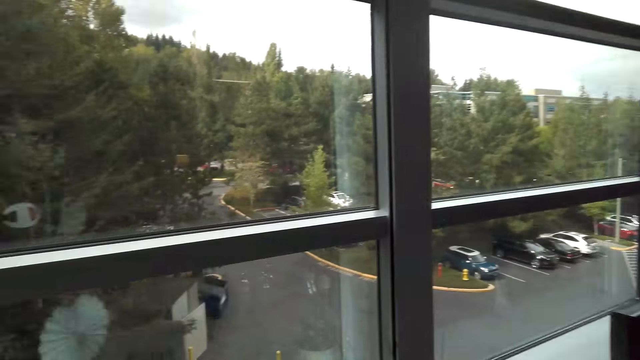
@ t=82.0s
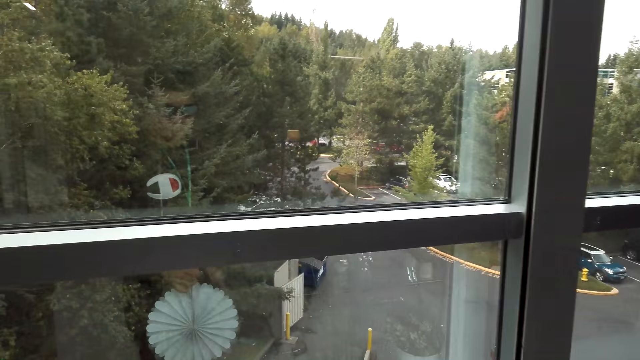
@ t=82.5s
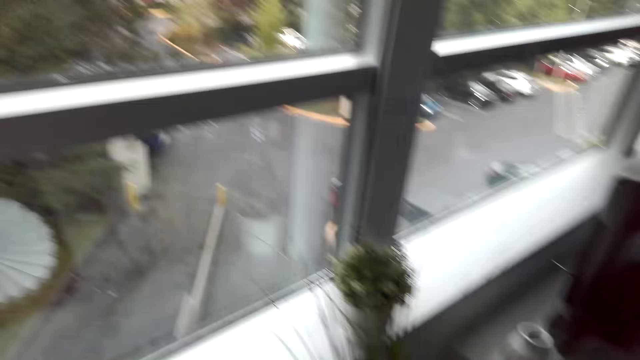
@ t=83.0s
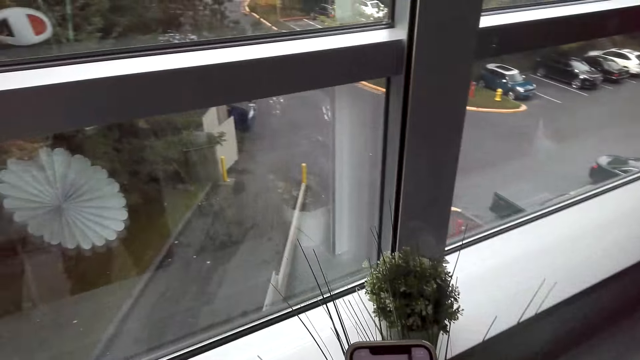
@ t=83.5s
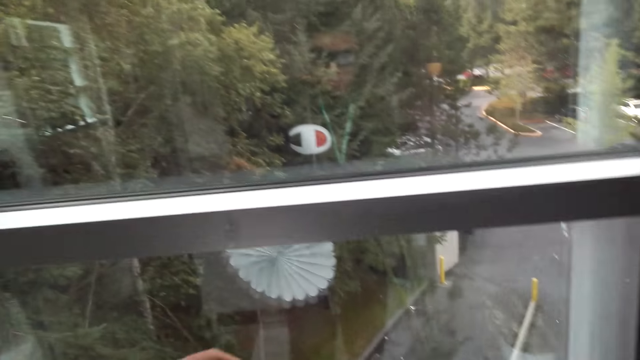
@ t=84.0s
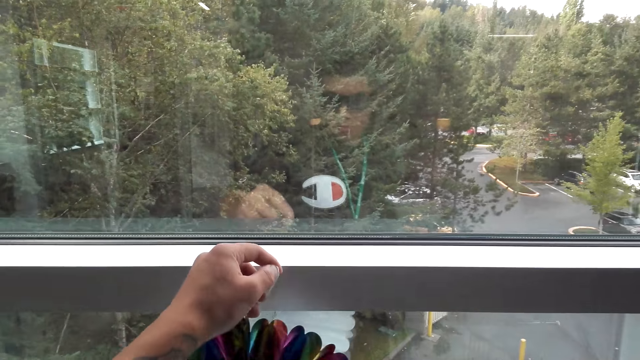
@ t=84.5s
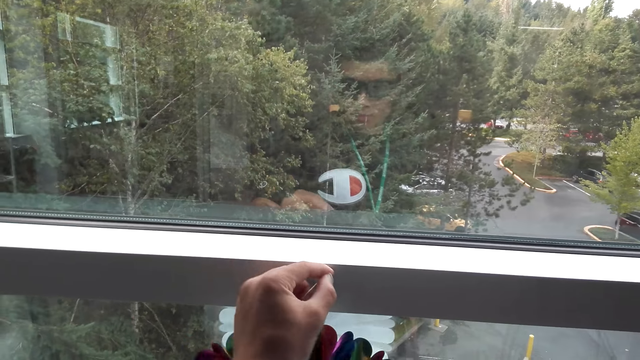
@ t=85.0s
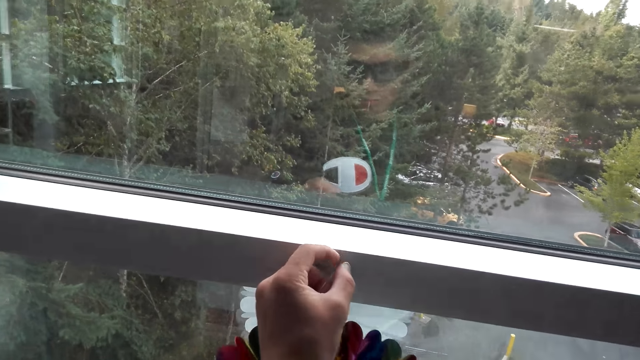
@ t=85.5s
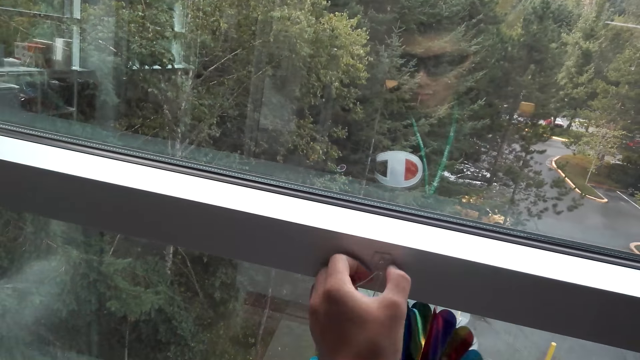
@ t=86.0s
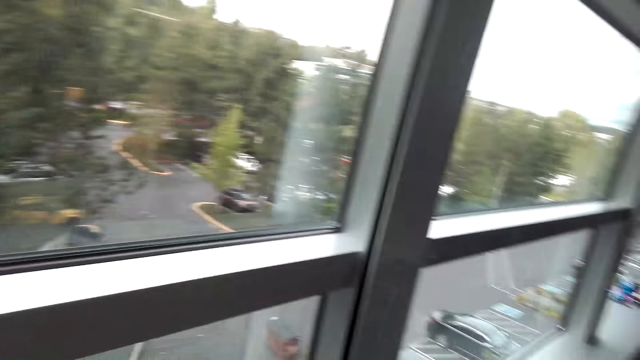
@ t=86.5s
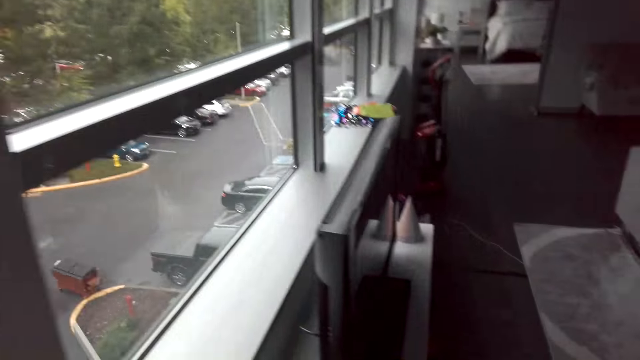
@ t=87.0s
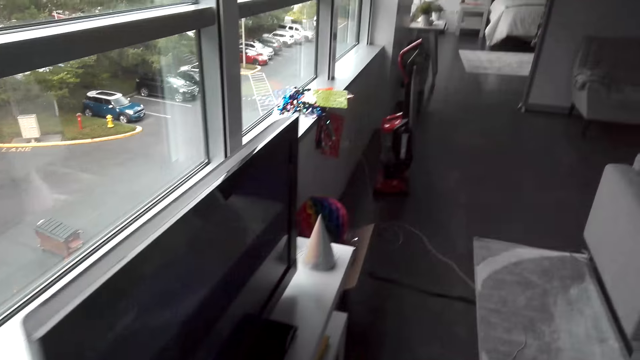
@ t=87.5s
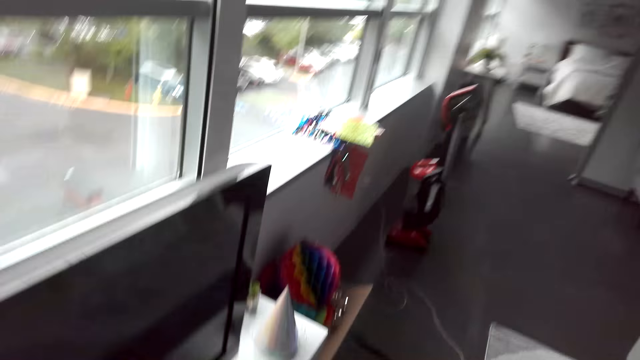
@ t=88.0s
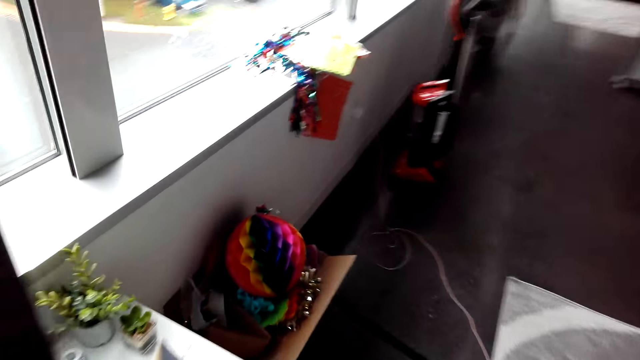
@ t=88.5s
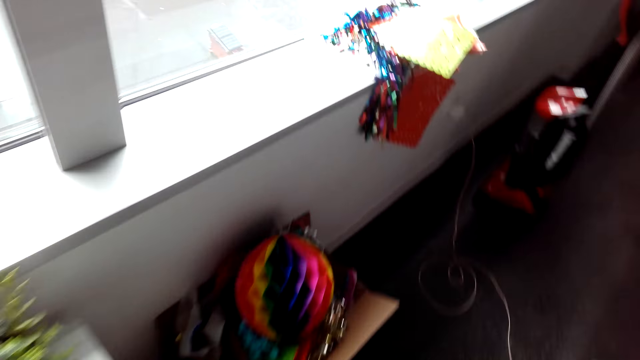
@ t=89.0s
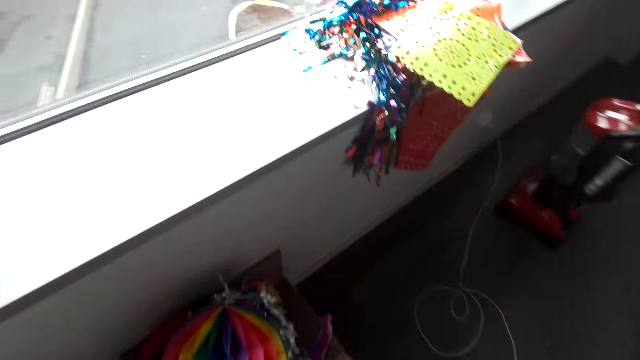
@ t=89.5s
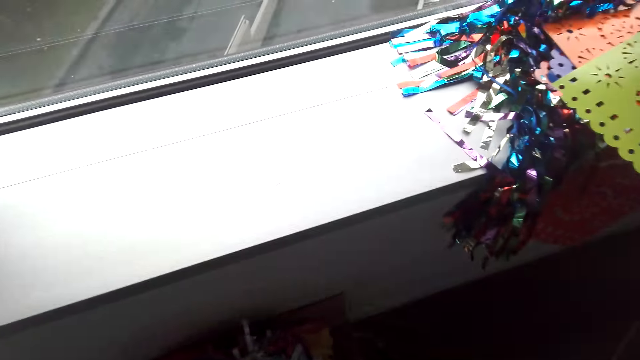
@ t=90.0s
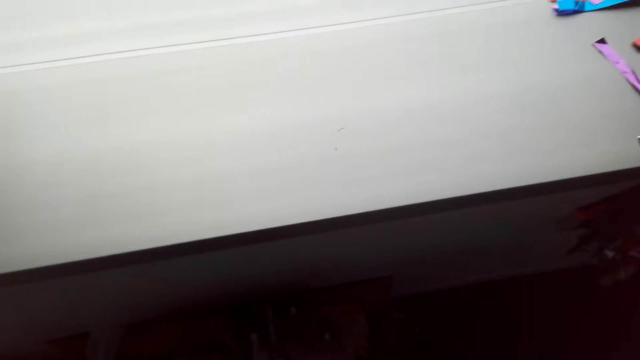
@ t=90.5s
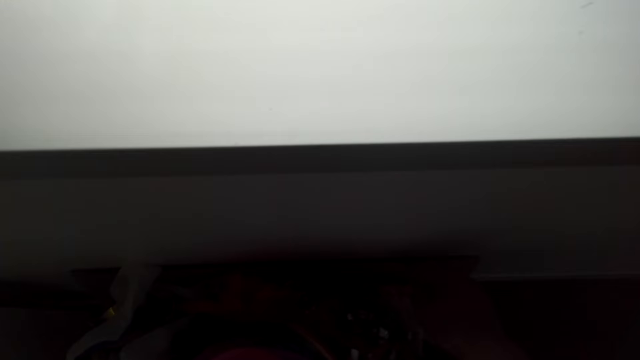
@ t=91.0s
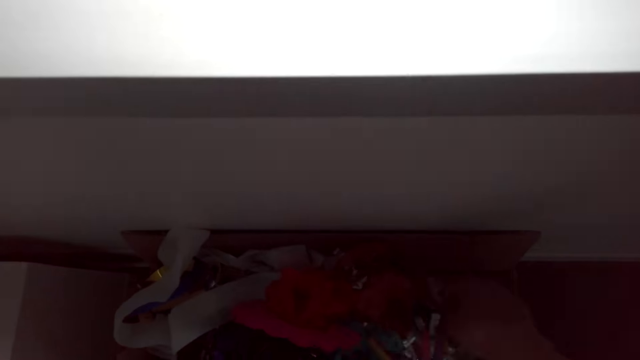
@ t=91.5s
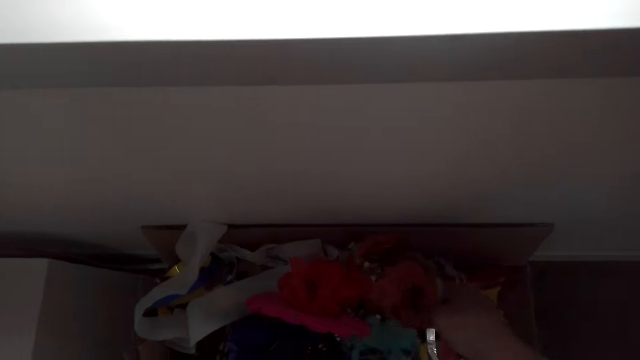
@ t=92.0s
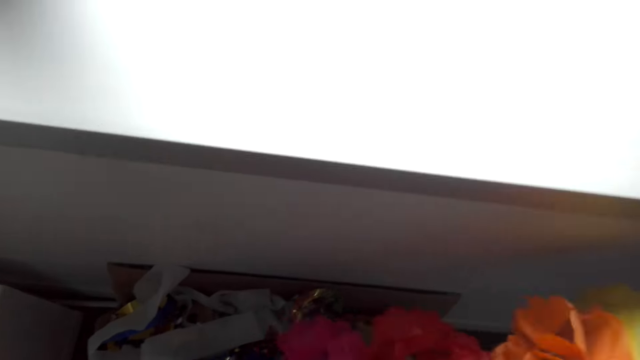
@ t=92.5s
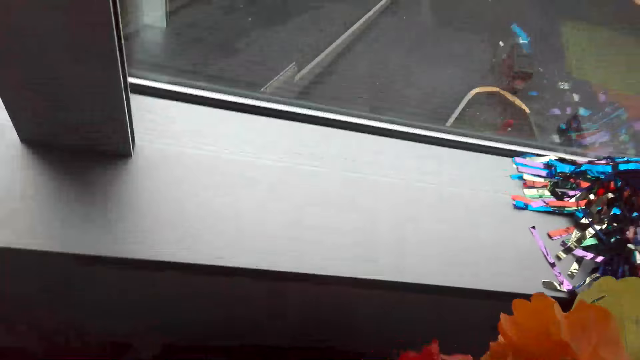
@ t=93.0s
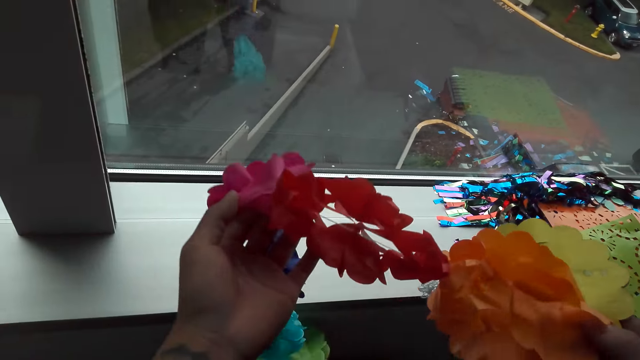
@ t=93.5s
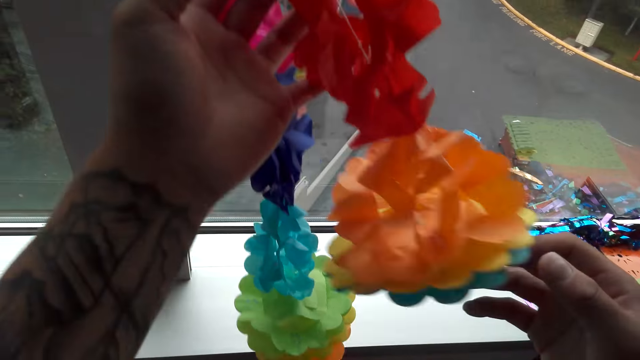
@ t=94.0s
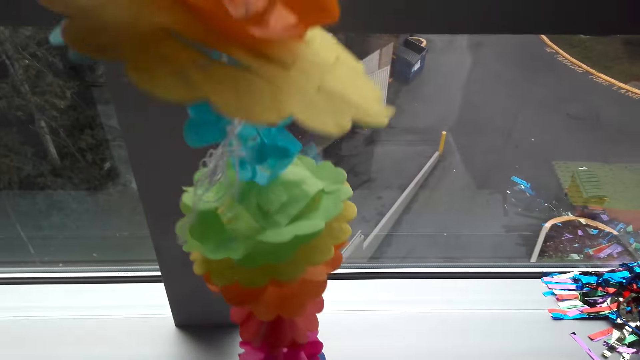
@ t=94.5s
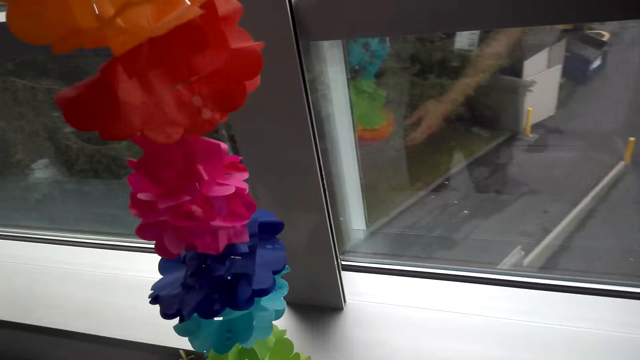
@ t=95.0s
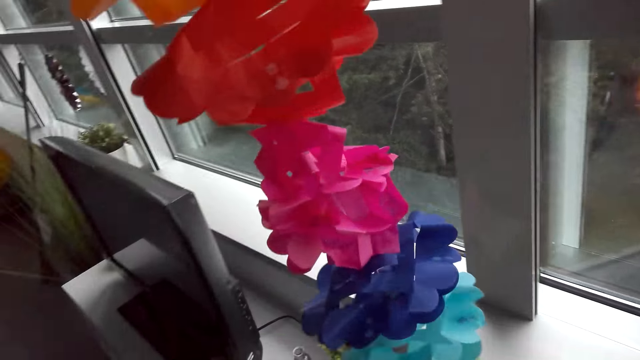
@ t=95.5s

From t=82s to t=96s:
The camera wearer hangs the decoration on the window. They decorate the house. They walk. They pick other decorations from the decoration box.

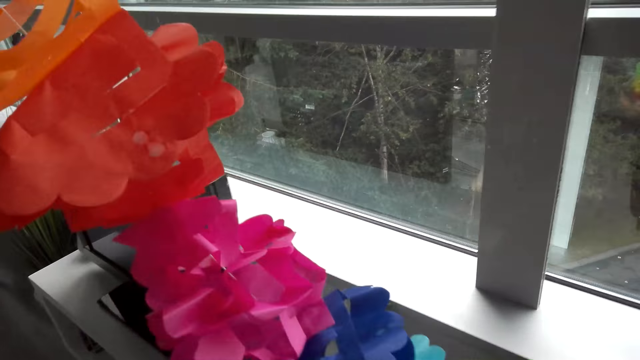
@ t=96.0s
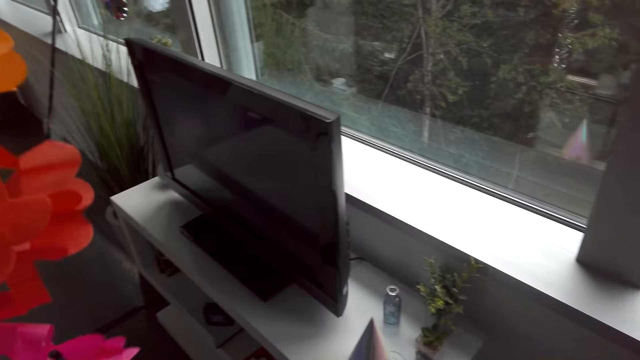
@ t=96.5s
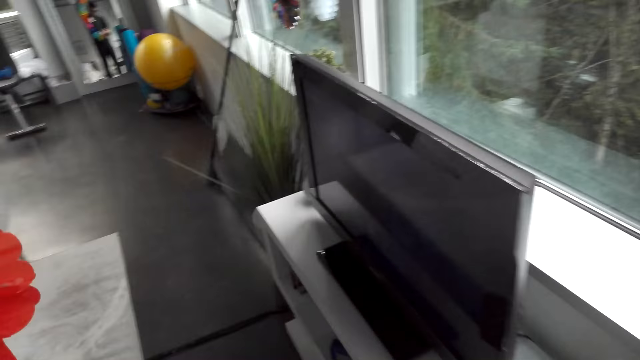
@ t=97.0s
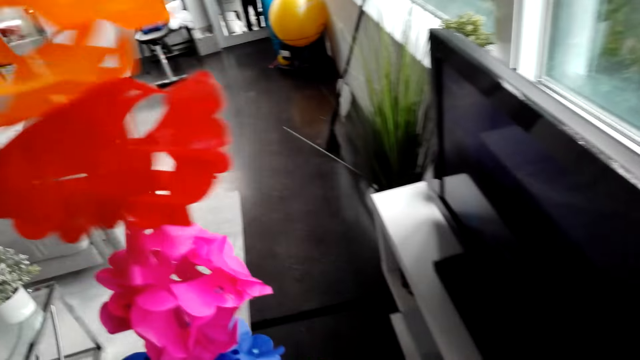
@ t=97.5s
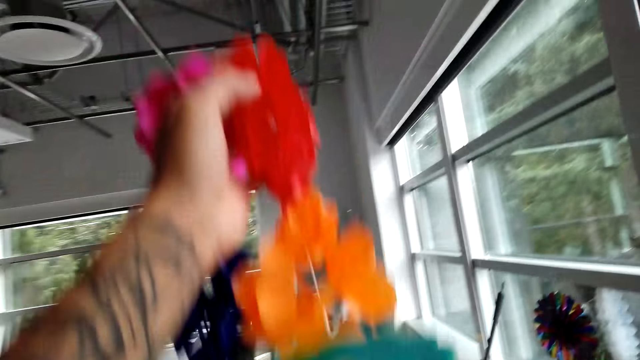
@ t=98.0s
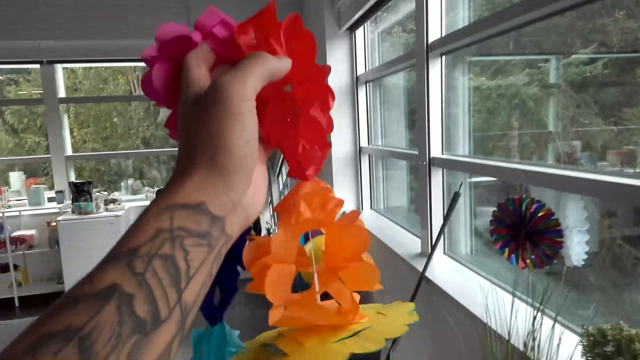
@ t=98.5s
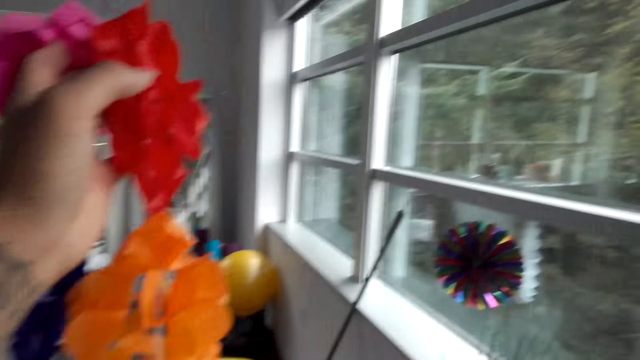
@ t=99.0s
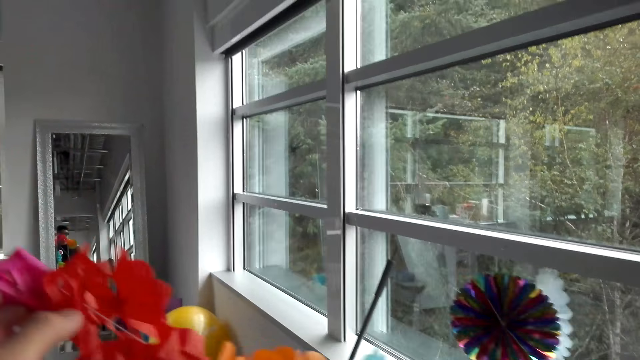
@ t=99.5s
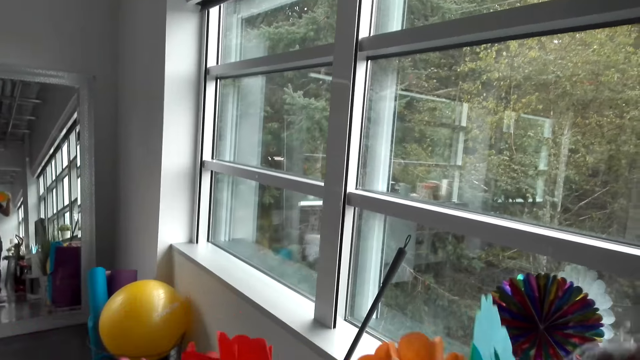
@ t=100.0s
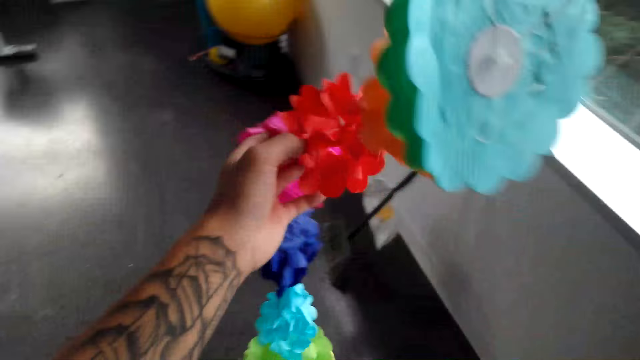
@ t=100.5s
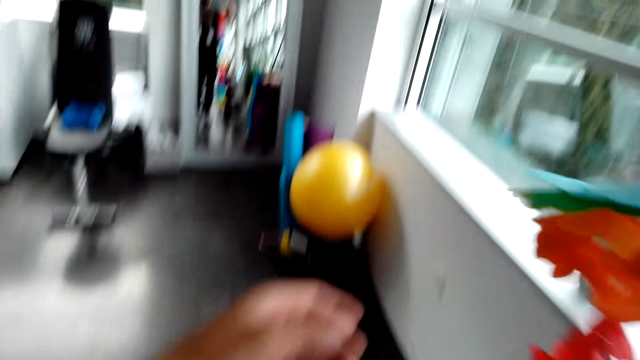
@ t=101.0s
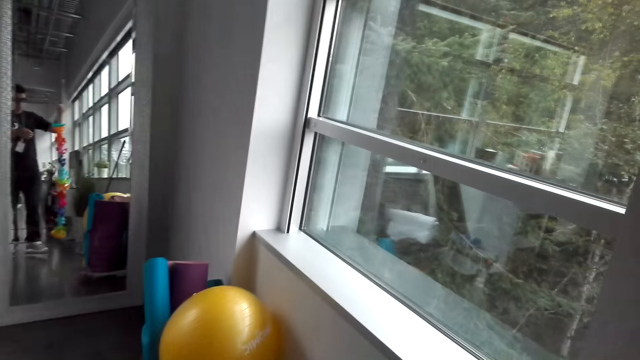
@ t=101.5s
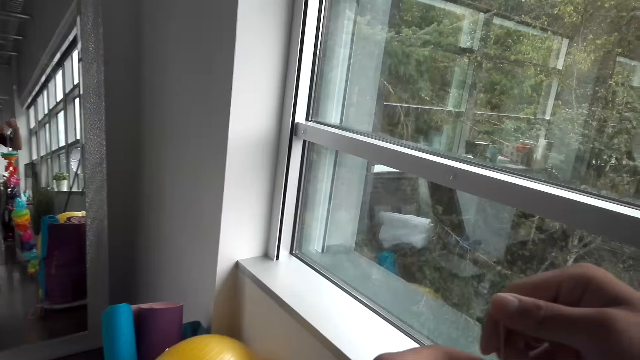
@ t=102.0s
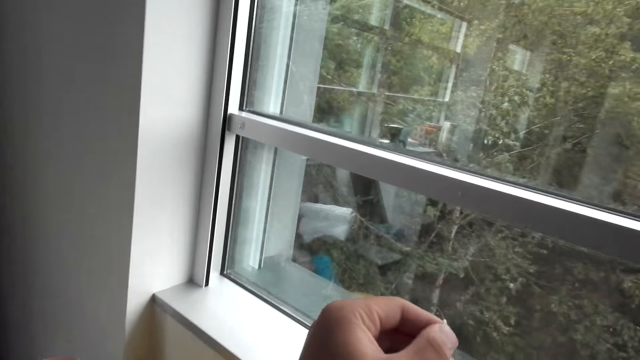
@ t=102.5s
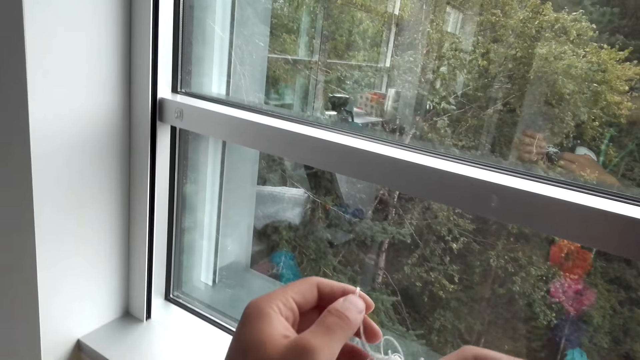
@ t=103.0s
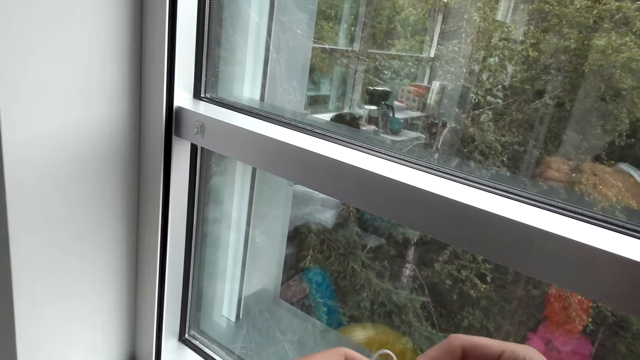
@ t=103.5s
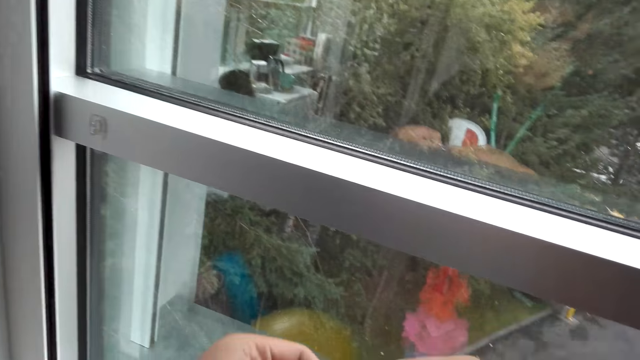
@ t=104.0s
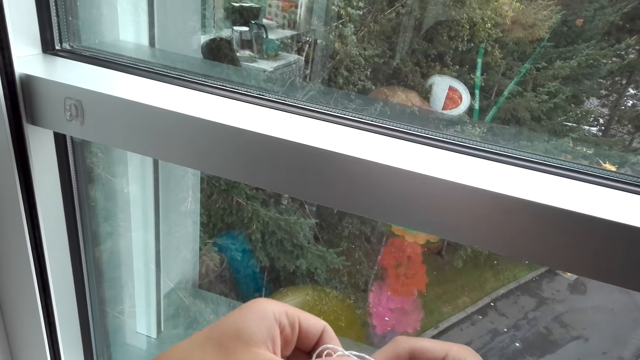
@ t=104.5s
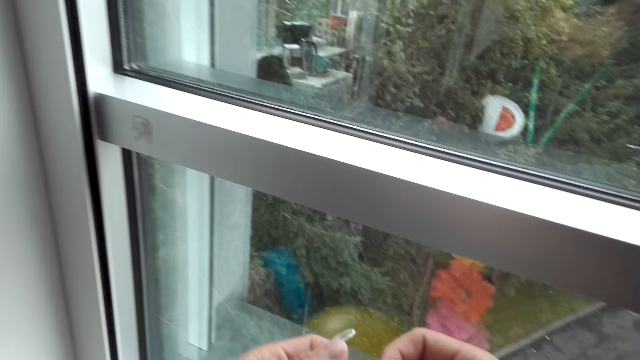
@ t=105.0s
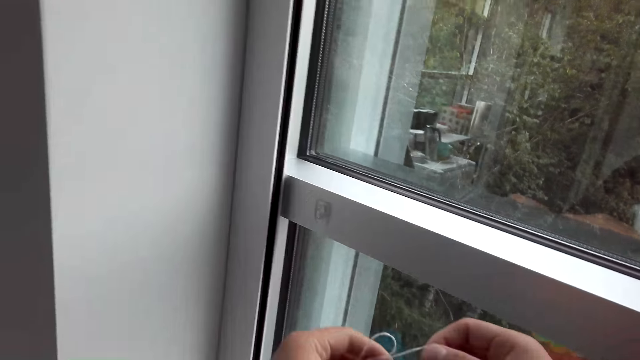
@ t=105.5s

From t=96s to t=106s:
The camera wearer walks. They decorate the house.
